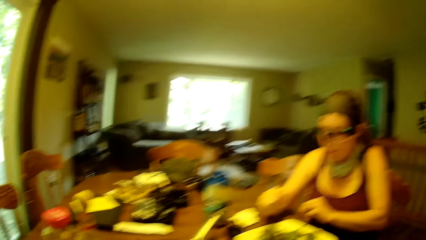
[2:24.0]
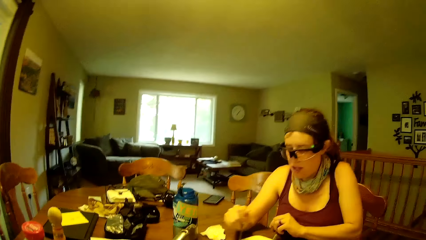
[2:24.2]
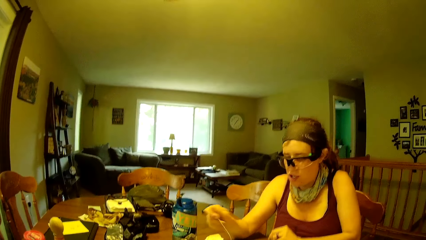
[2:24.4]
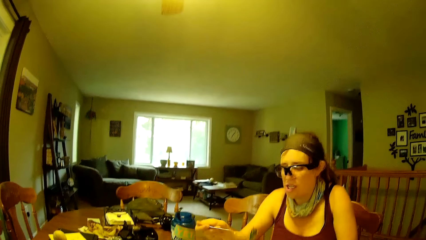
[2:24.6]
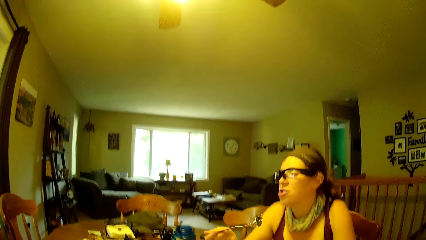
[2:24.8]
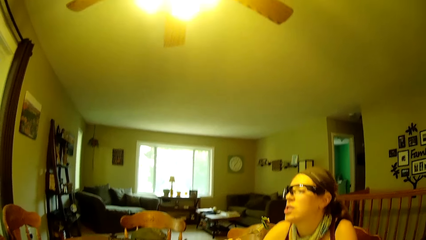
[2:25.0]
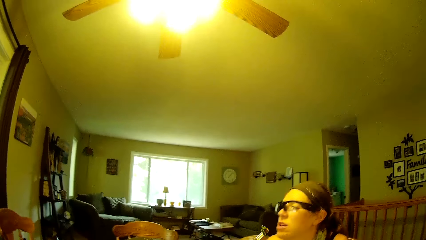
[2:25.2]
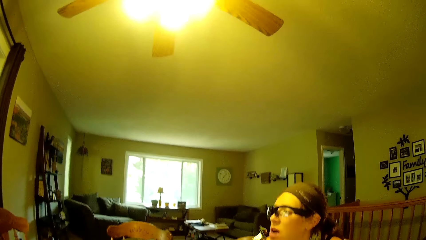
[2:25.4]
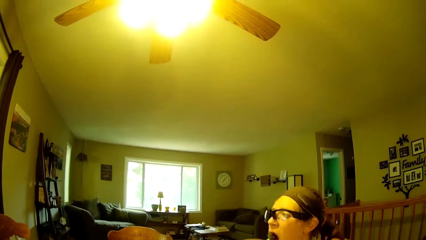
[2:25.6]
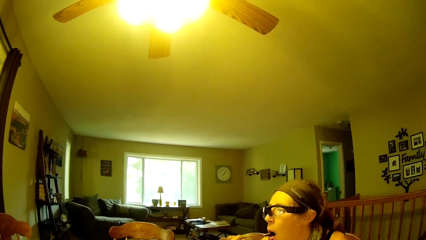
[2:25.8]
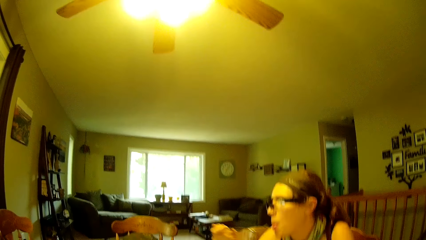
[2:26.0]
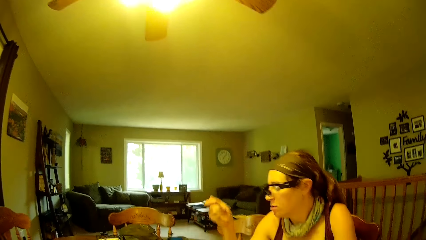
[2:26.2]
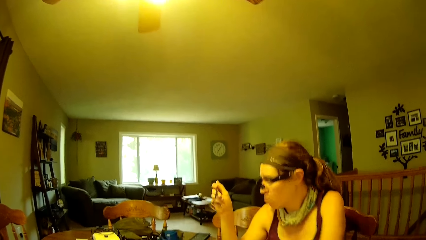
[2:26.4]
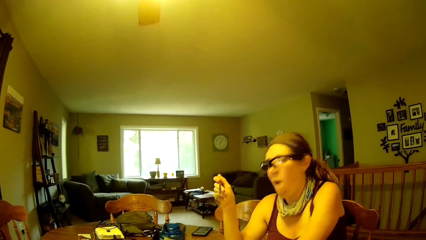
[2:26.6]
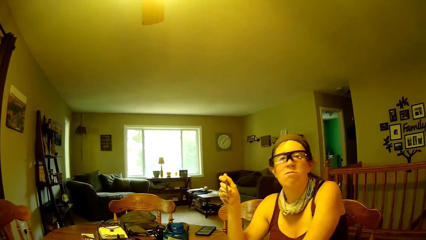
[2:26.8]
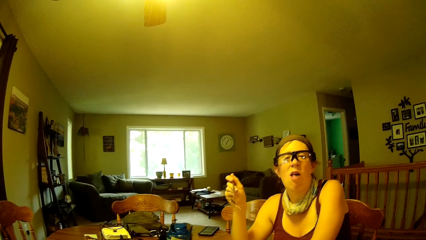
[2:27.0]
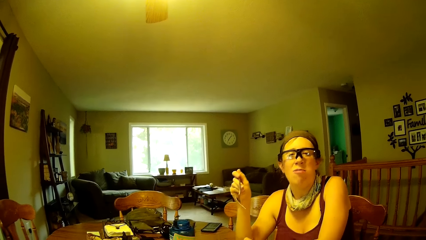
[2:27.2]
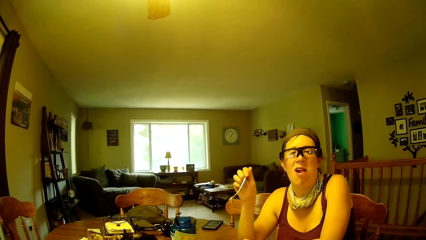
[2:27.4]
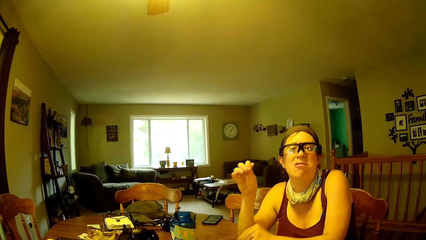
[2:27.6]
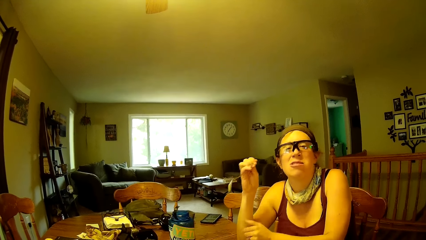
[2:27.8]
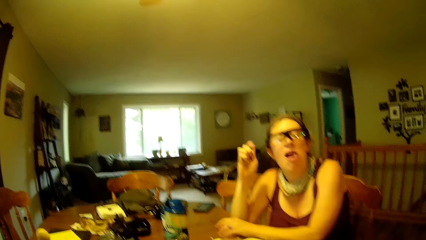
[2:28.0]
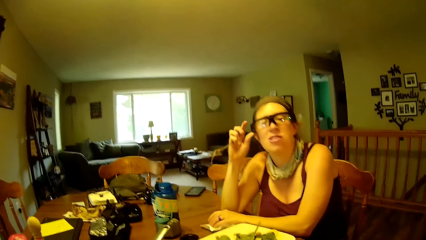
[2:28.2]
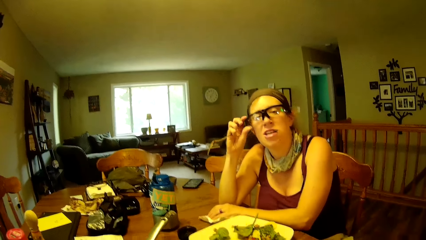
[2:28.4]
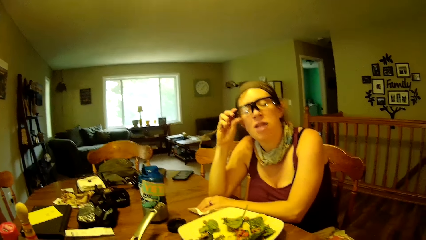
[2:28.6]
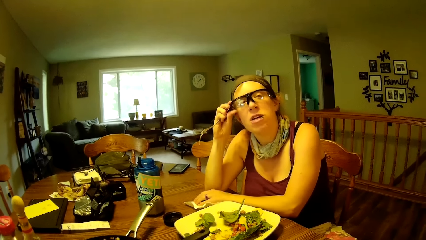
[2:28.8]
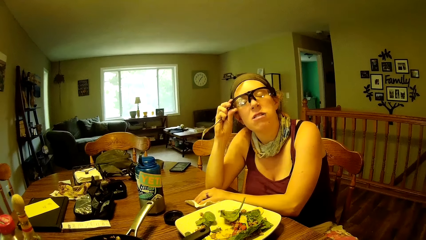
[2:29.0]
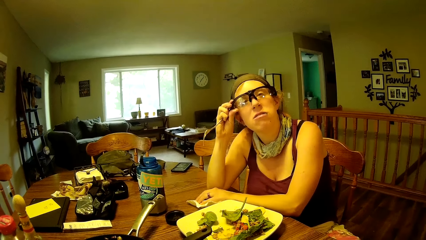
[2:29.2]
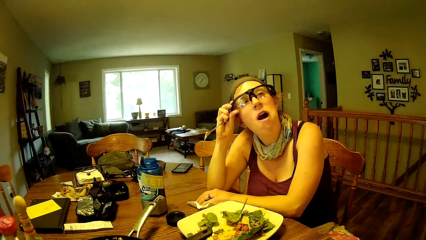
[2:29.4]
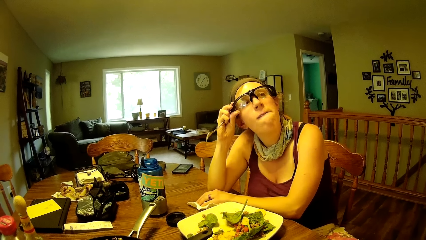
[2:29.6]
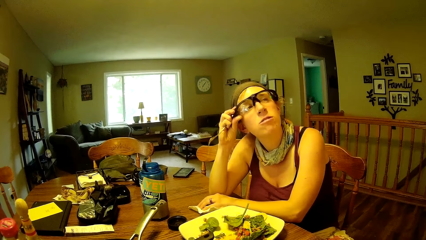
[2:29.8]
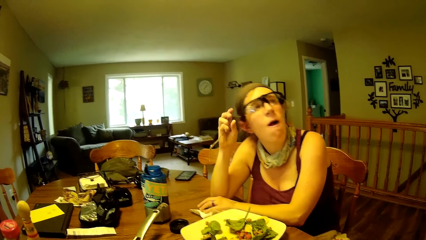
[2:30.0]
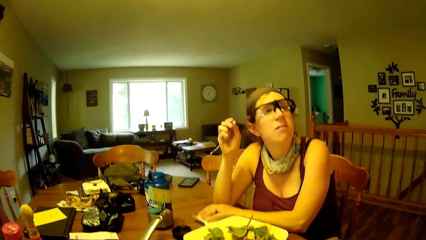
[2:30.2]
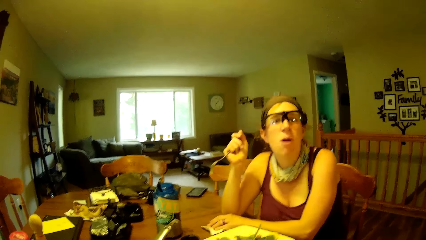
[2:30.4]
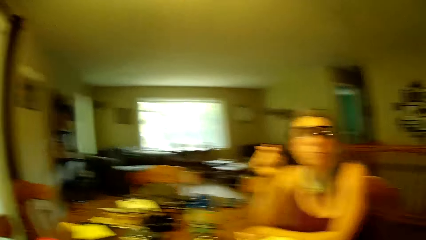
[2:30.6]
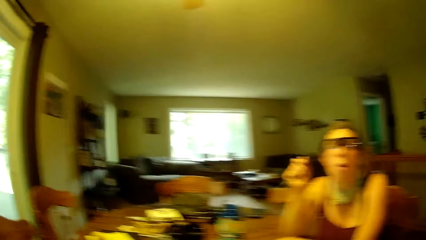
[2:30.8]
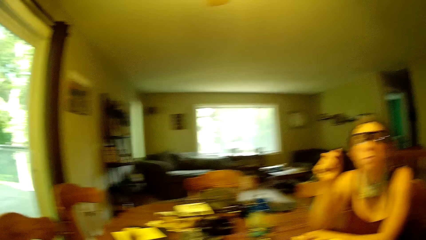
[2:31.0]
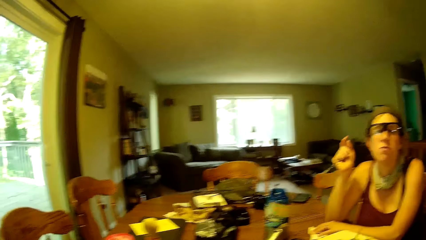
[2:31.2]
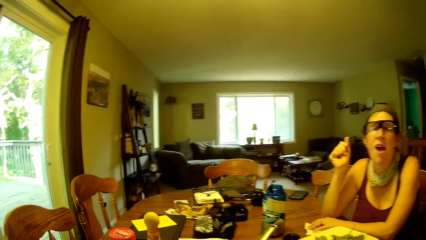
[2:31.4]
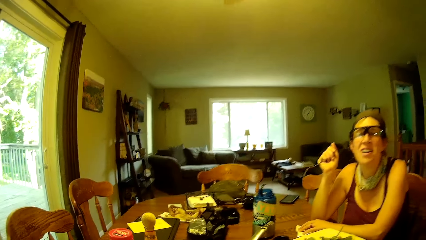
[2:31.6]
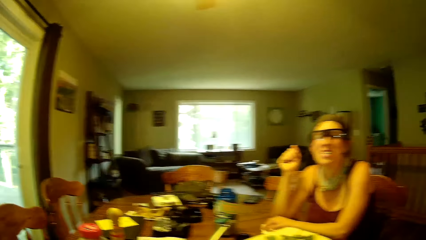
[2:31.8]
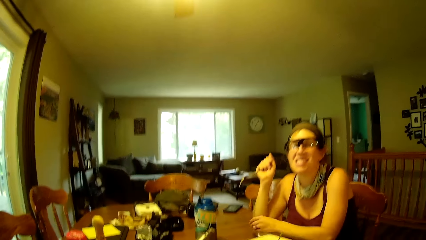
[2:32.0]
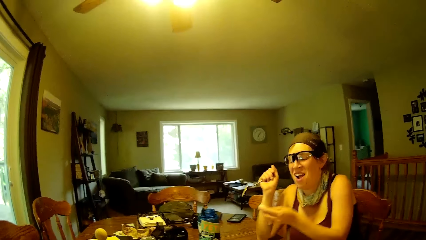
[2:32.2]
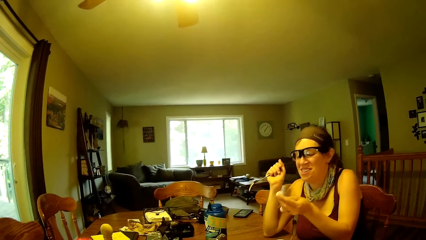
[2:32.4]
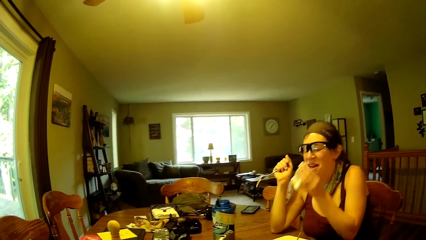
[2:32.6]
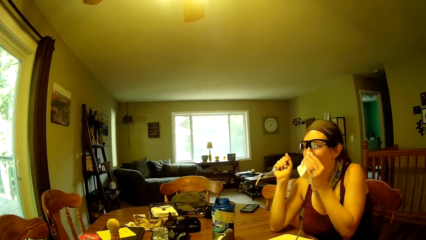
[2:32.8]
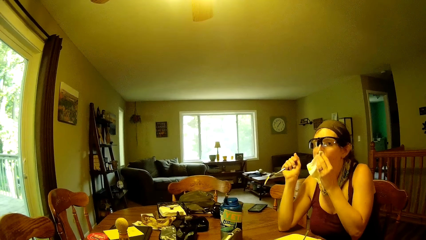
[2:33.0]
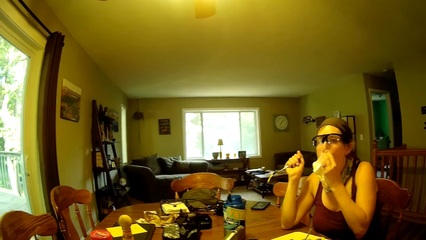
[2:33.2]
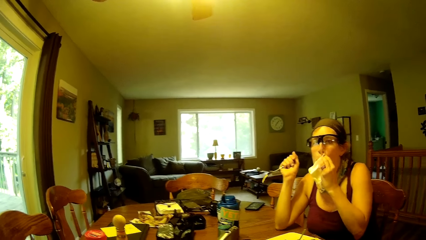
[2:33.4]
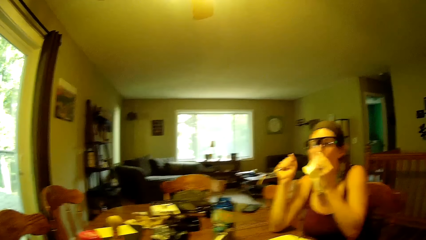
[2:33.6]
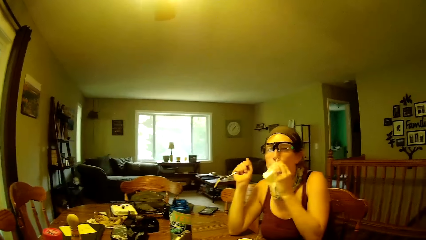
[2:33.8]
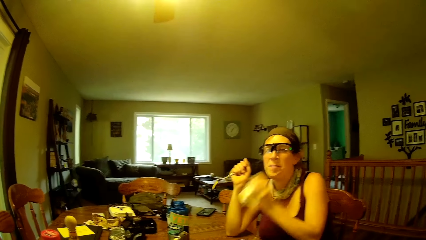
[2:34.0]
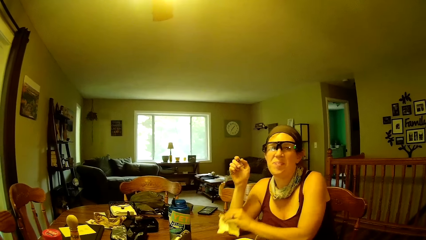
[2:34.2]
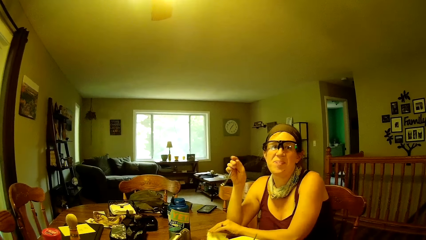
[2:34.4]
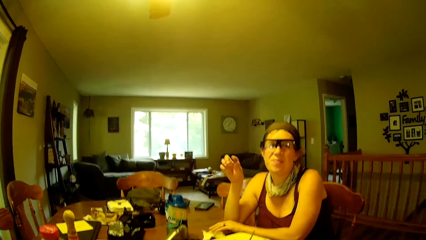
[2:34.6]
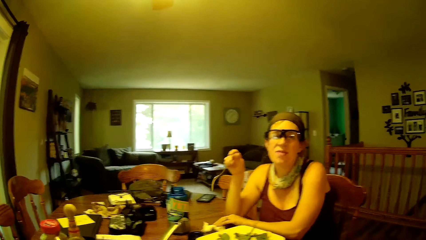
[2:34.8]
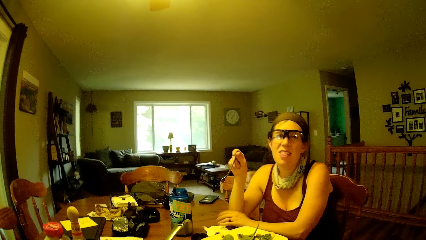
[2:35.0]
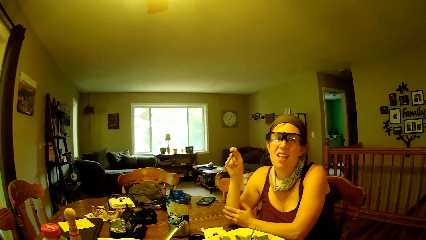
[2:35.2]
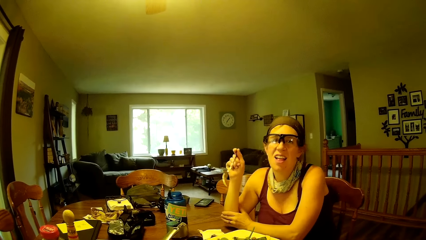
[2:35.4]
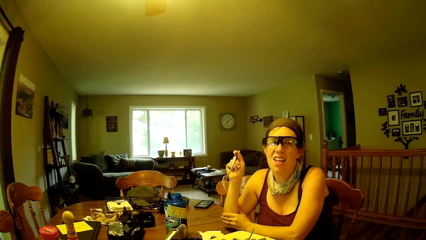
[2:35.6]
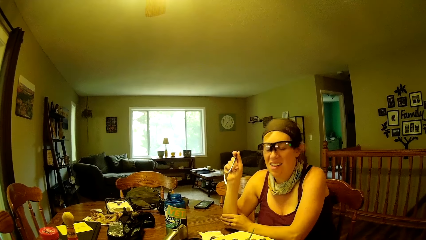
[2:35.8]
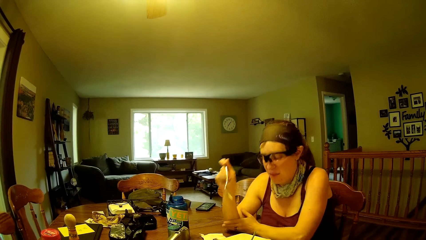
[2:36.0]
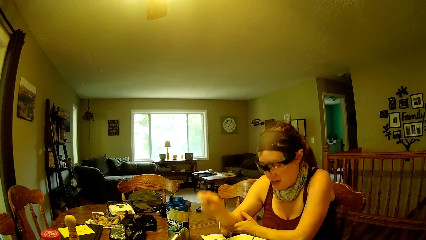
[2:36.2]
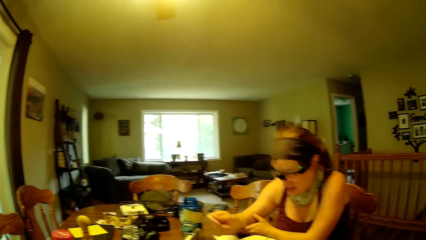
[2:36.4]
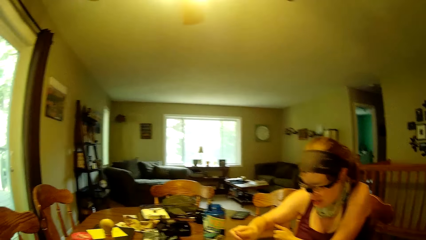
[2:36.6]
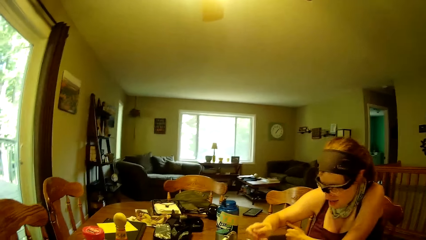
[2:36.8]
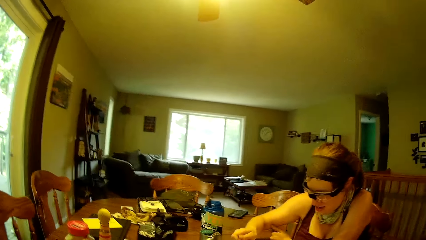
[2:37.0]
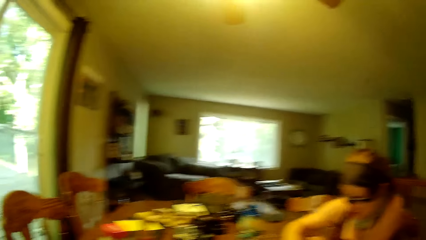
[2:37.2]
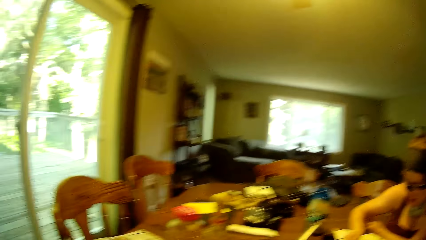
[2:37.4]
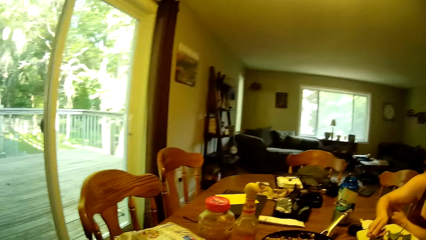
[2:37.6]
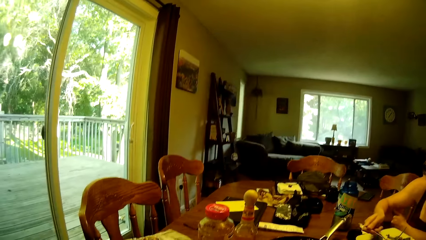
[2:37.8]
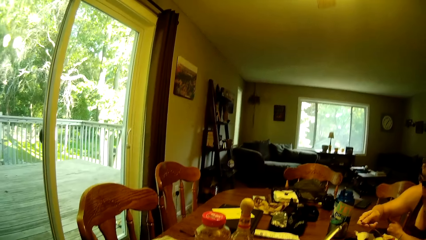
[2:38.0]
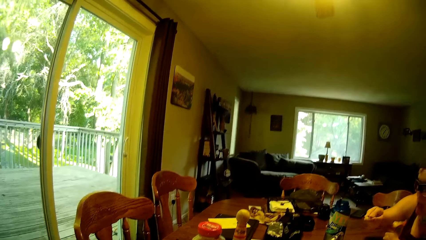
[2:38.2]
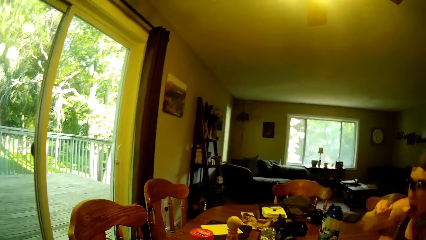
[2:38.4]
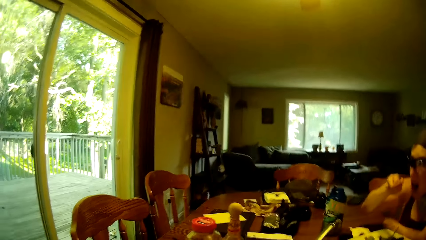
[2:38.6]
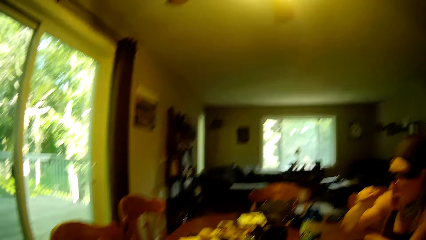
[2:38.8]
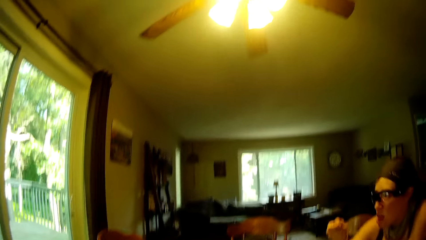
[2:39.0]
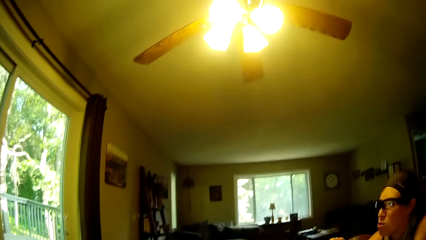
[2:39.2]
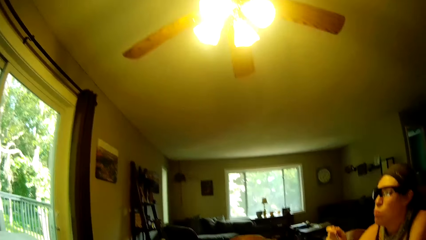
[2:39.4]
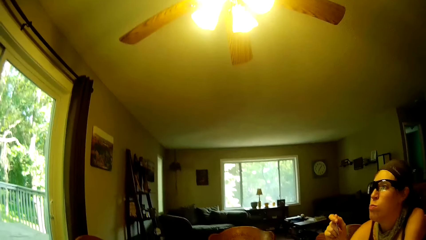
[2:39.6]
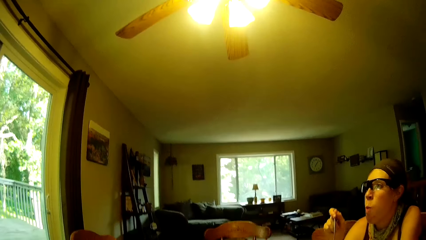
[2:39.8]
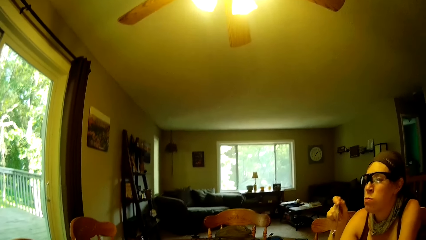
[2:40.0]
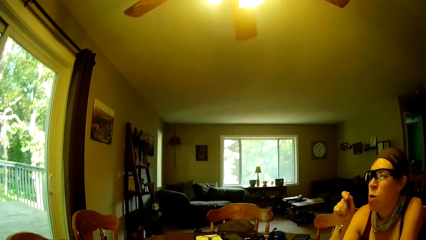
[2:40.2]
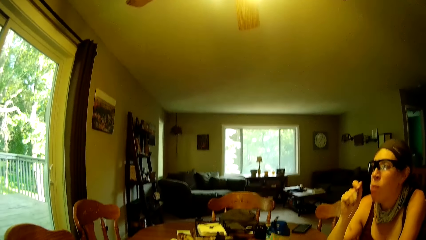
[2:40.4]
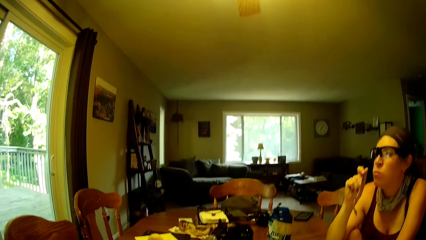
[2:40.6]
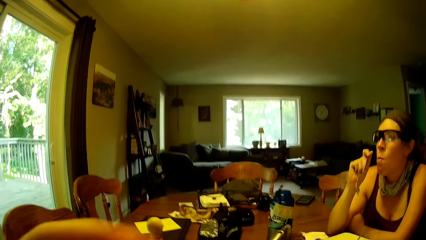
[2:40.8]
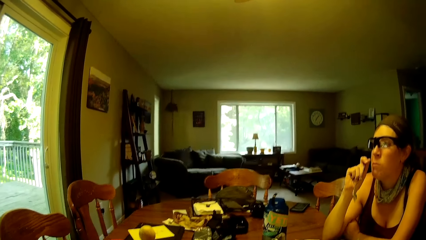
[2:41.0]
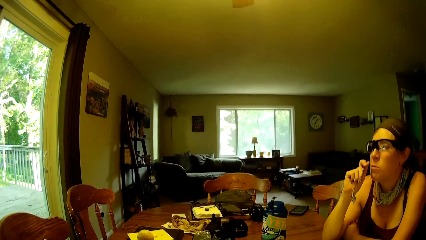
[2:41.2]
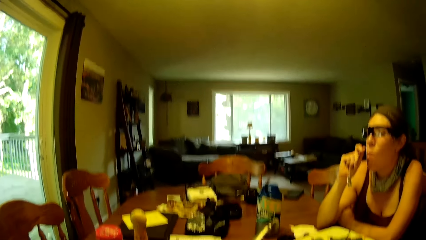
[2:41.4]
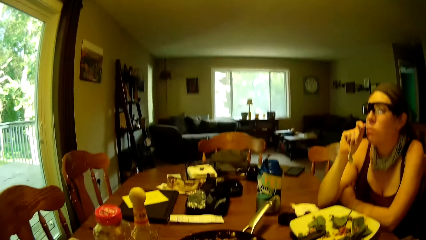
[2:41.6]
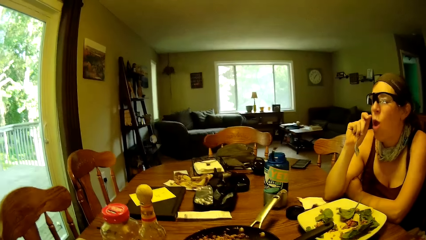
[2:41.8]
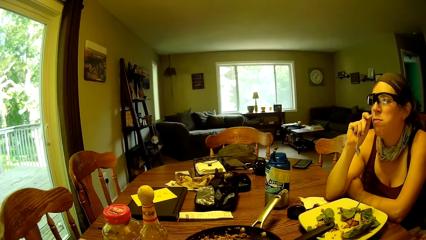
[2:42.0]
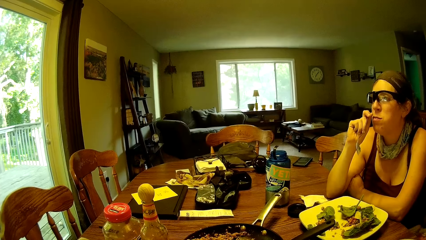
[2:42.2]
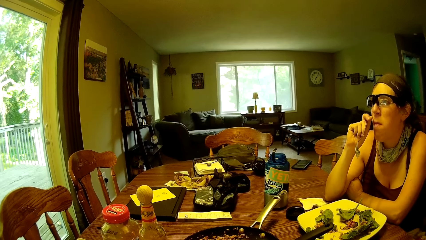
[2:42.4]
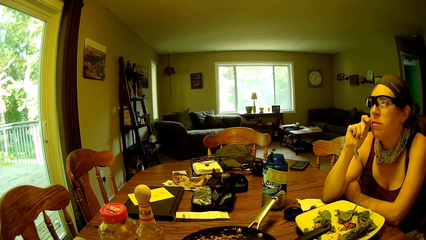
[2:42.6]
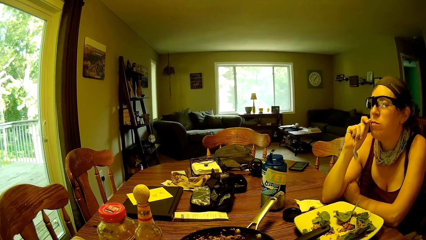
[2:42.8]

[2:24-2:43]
The woman picks up the food with the fork. She eats the food with the fork from her plate. She converses with a man. She adjusts her glasses with her right hand. She holds a serviette on the table. She picks the piece of serviette from the table with her left hand. She cleans her mouth with the piece of serviette. She drops the piece of serviette with her left hand on the dining table. She holds a fork. She scoops the food from the plate with the fork. She eats the food with the fork from her plate.
